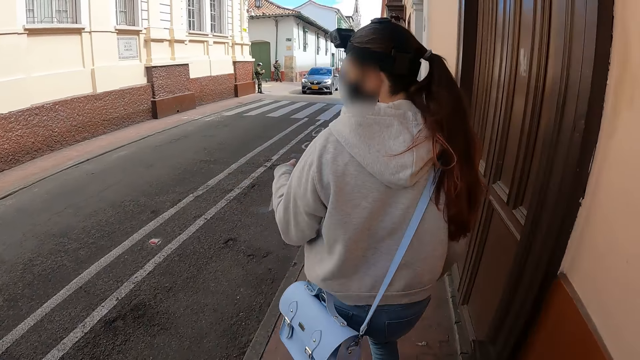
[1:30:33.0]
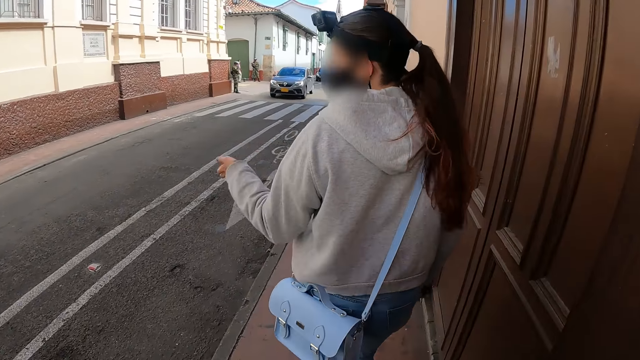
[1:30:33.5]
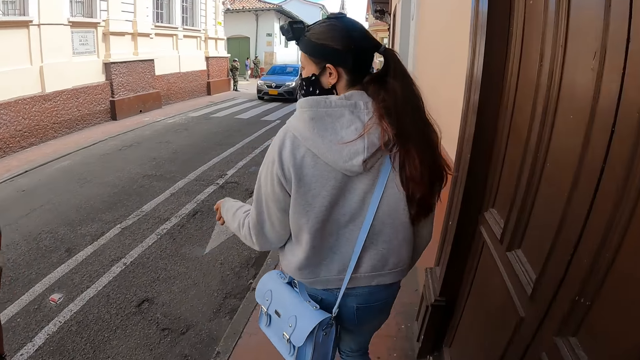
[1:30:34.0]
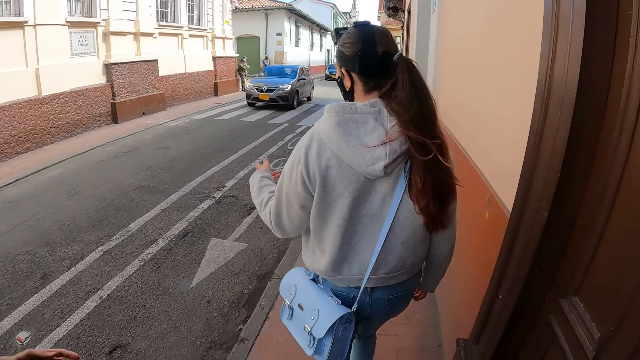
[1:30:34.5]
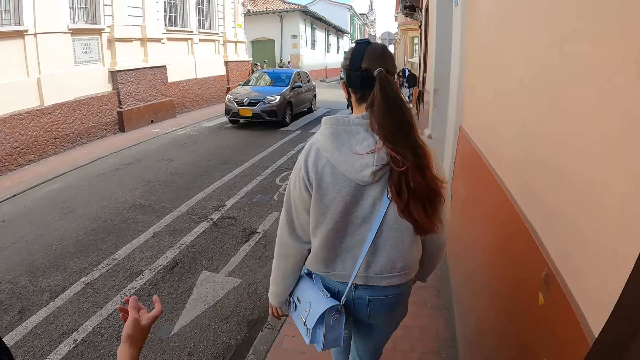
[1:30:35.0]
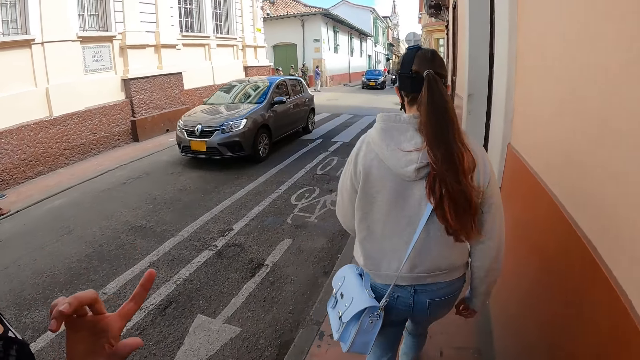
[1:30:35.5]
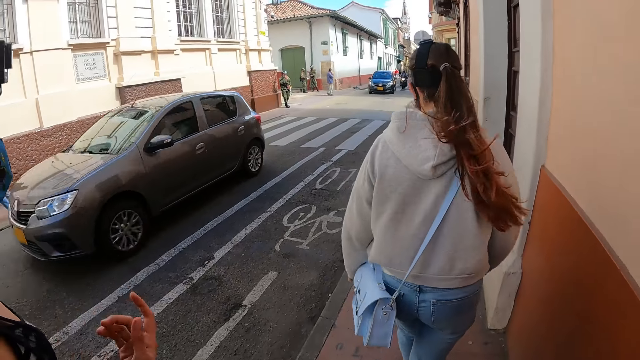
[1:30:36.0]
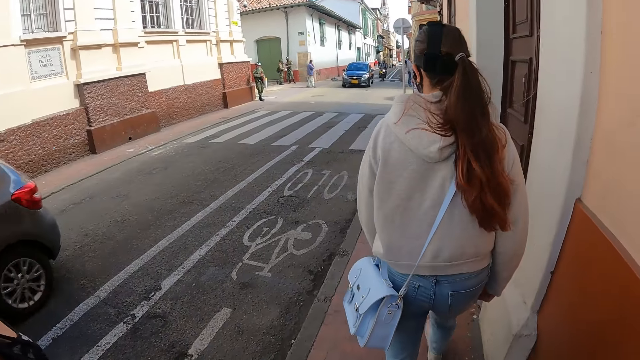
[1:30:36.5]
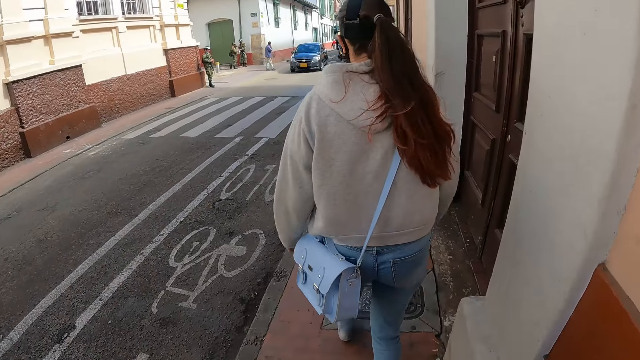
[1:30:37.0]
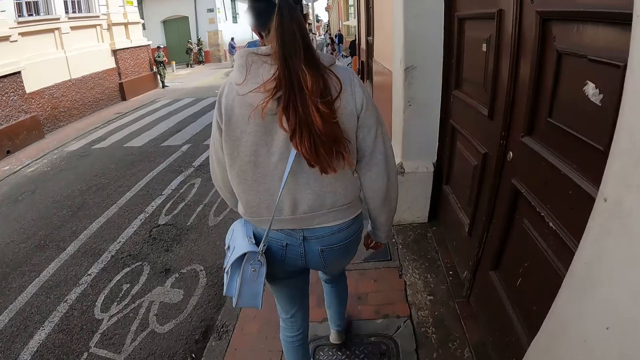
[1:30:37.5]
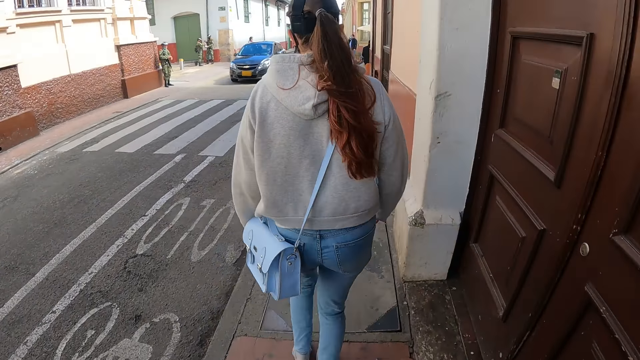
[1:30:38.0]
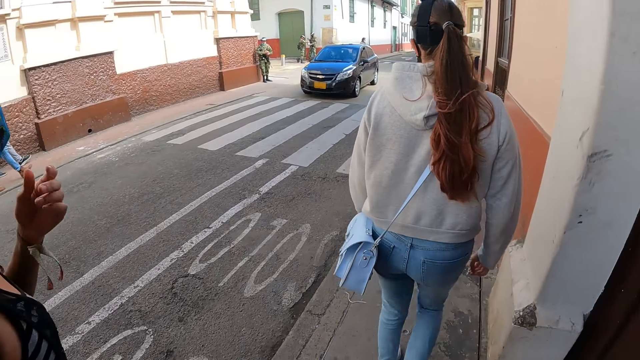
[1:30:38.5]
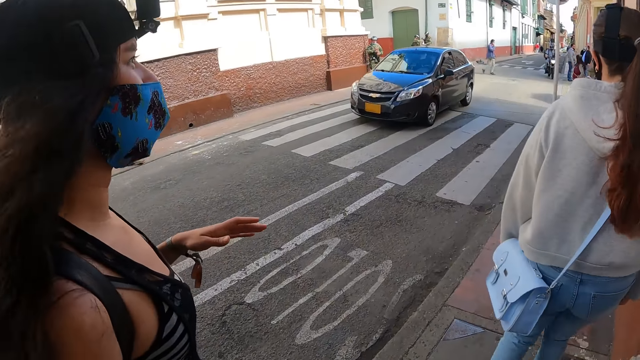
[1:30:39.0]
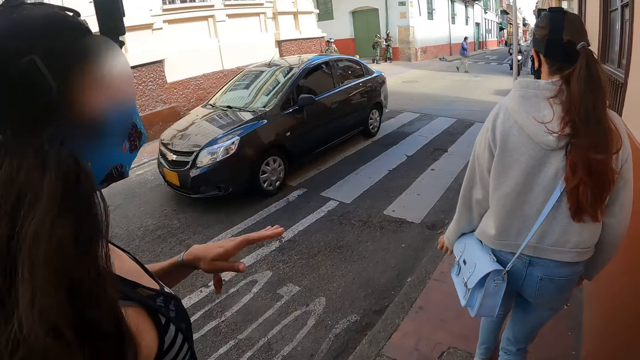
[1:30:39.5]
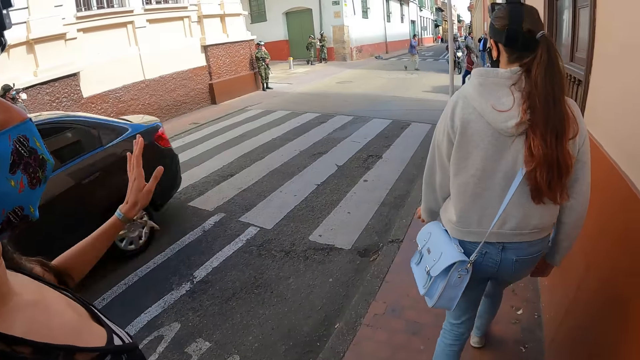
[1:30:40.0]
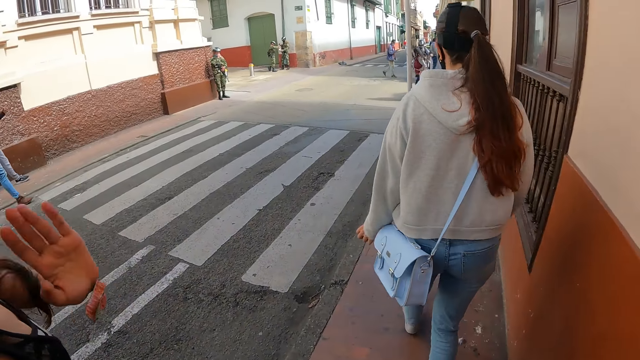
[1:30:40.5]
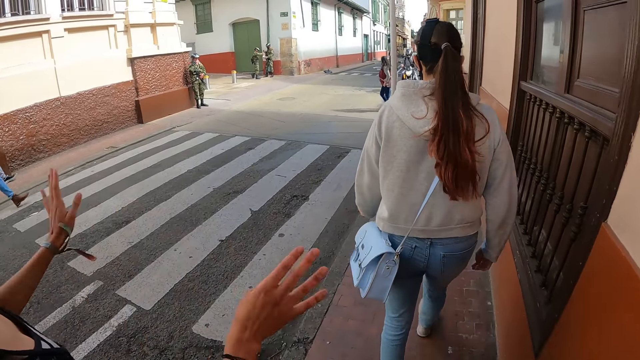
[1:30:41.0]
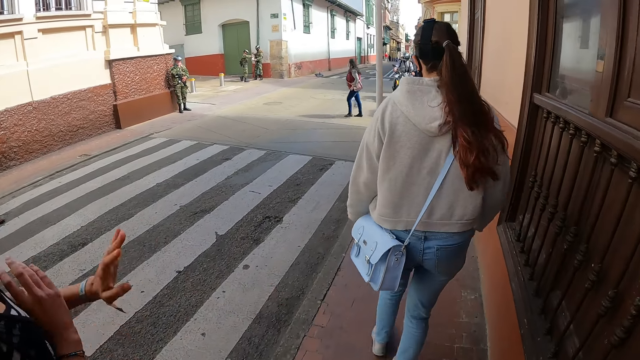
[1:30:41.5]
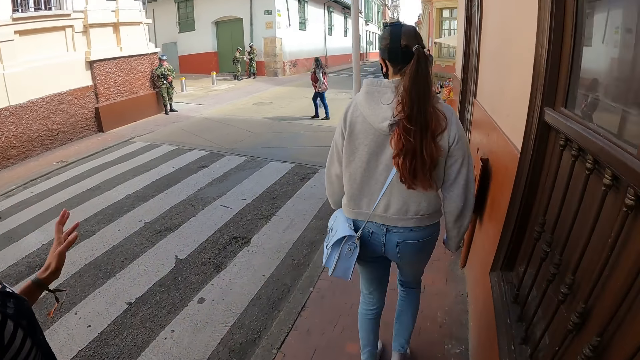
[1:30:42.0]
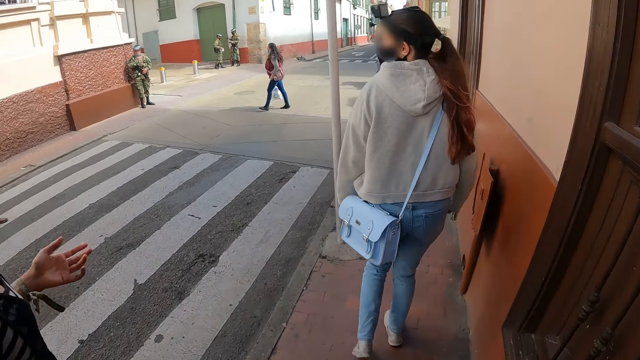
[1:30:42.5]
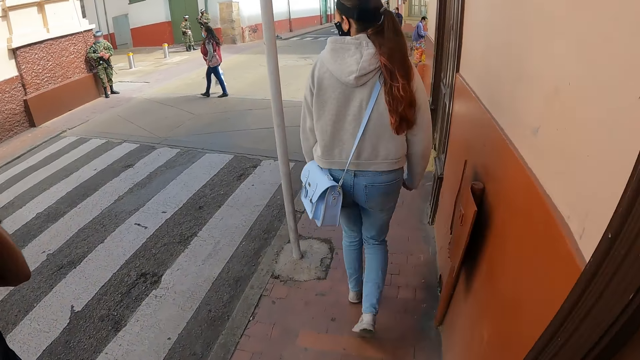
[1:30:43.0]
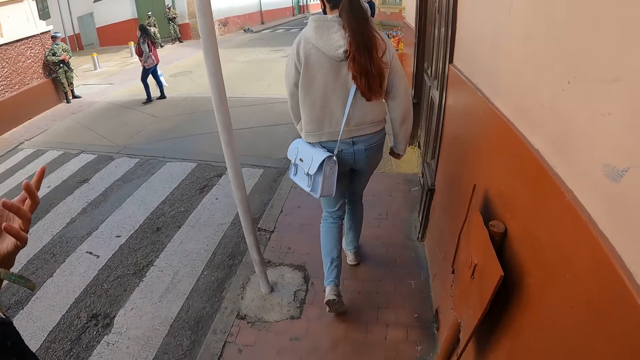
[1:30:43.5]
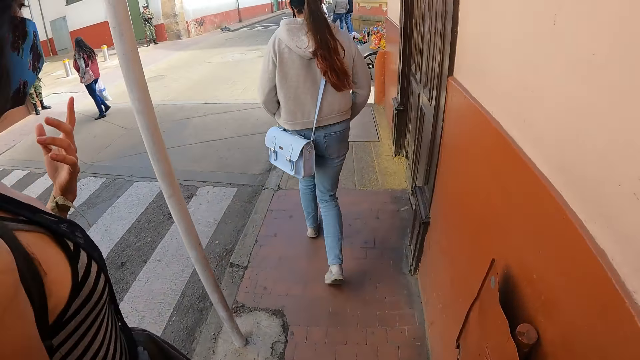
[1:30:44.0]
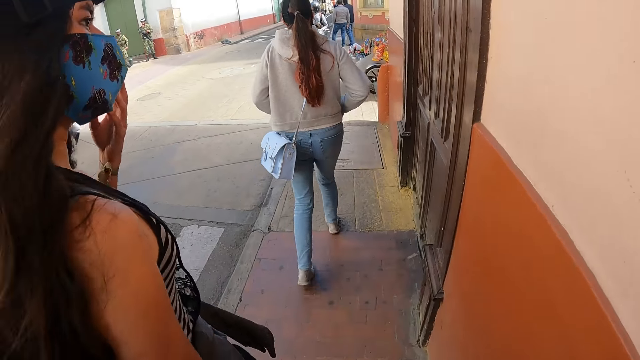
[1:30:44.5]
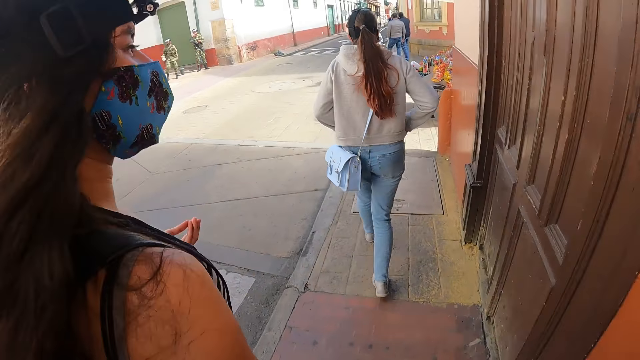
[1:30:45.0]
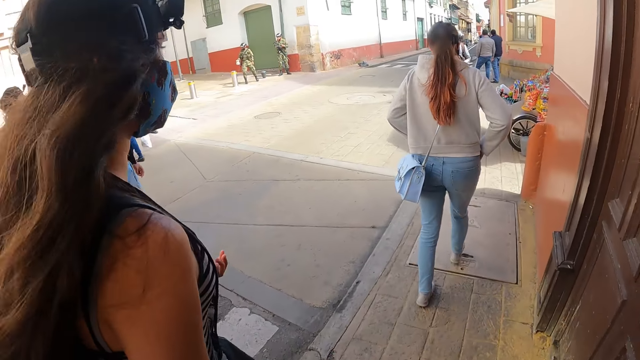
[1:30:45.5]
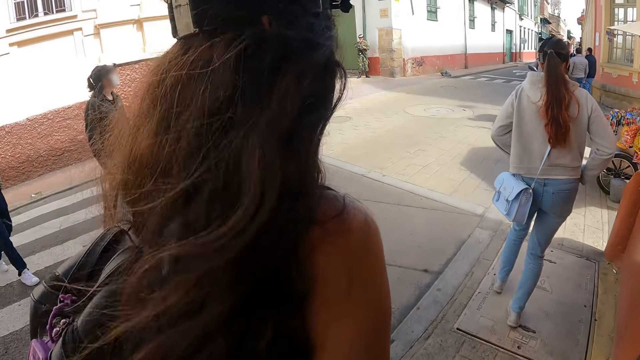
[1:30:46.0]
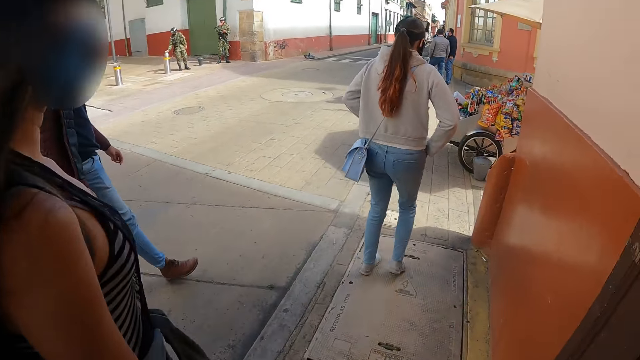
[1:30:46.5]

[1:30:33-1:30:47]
A lady gestures out with her hand. The camera wearer walks around the road. They look around the road. They walk around the road. The lady gestures out with her hand. The camera wearer walks around the road.

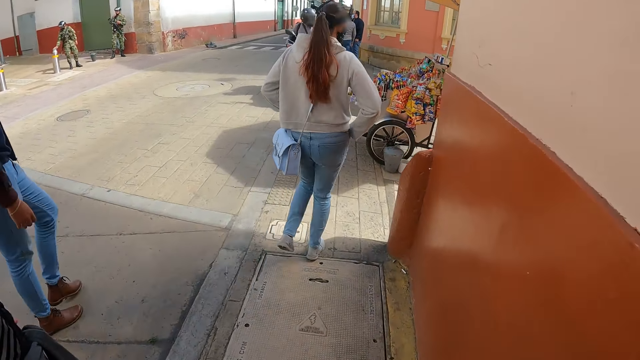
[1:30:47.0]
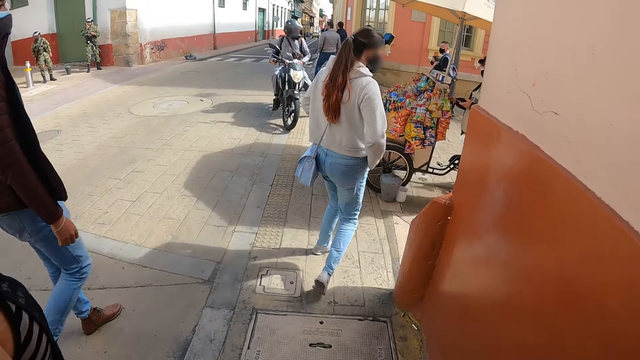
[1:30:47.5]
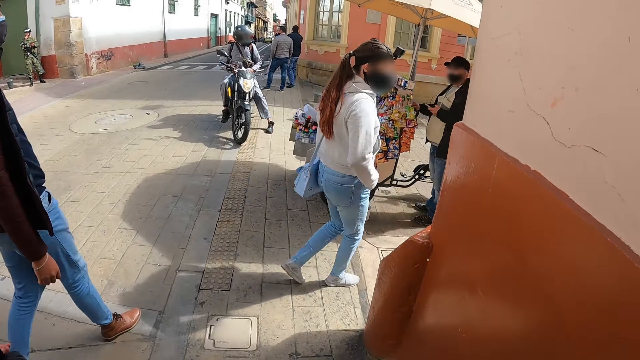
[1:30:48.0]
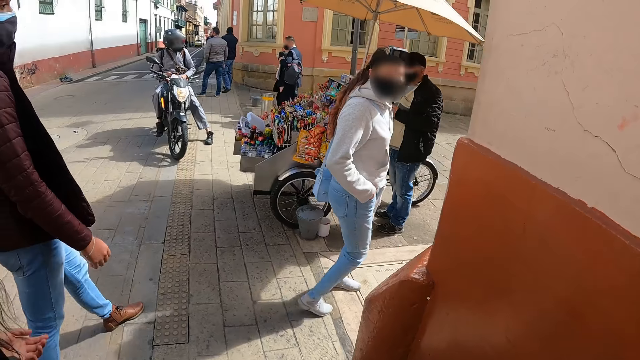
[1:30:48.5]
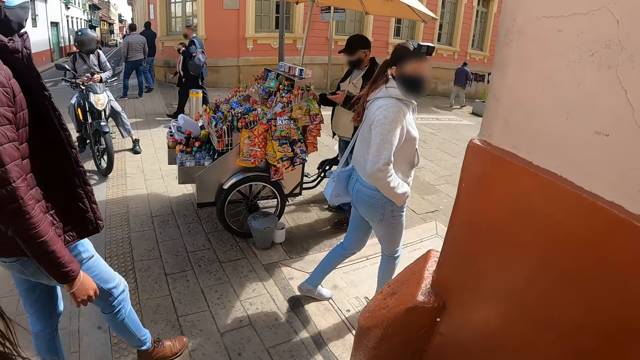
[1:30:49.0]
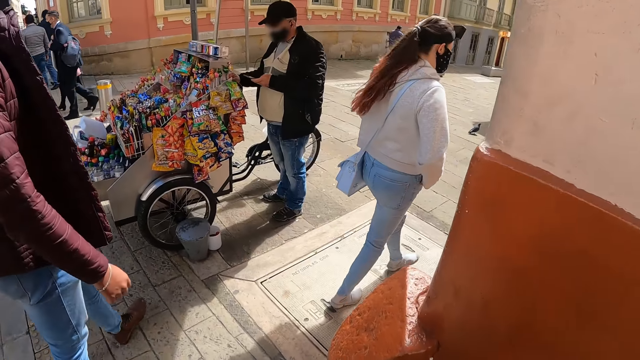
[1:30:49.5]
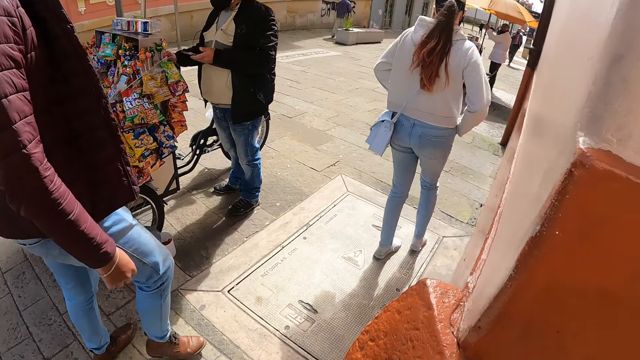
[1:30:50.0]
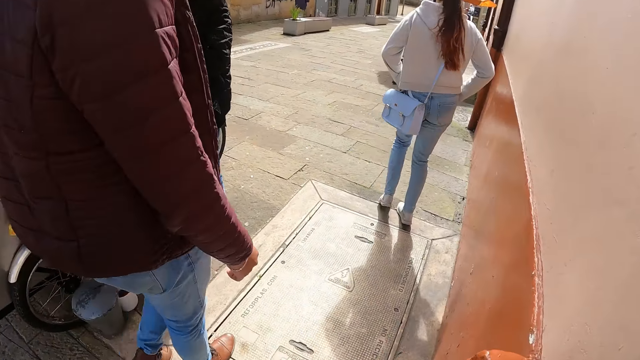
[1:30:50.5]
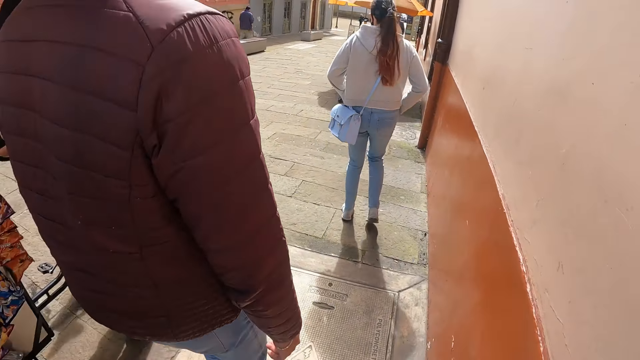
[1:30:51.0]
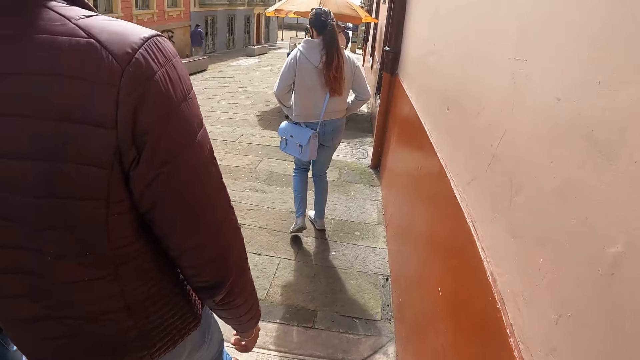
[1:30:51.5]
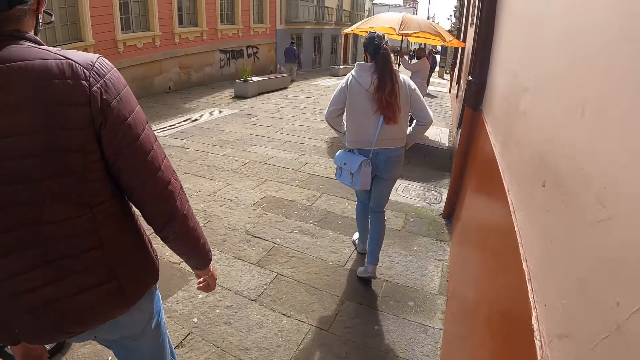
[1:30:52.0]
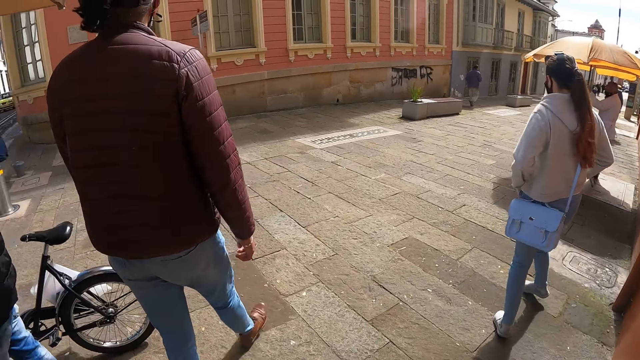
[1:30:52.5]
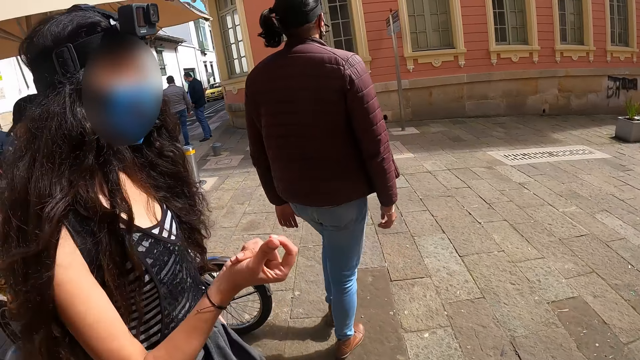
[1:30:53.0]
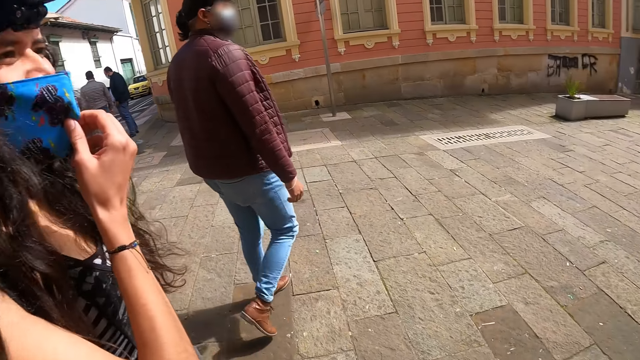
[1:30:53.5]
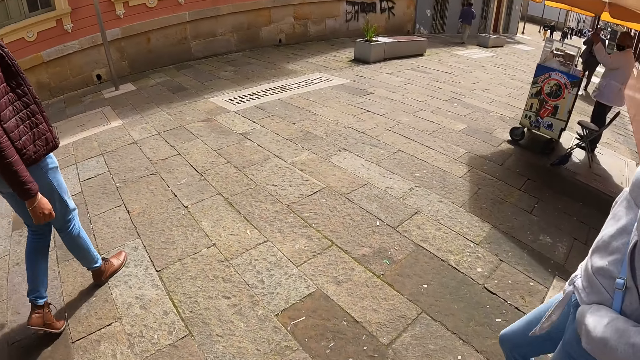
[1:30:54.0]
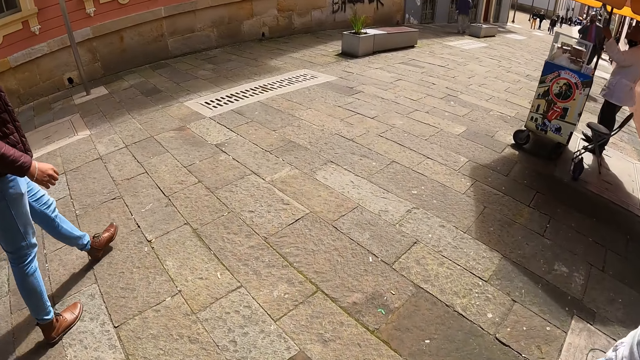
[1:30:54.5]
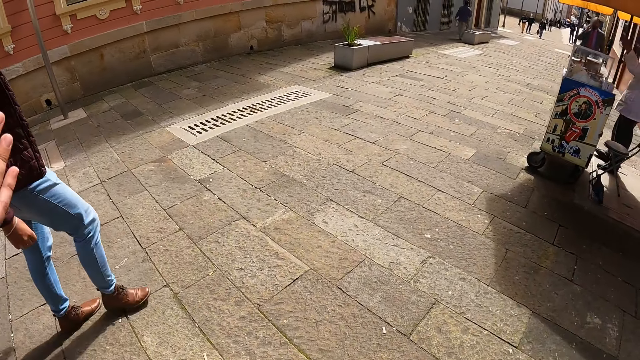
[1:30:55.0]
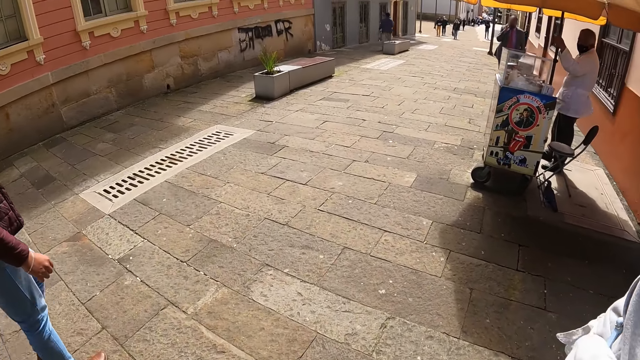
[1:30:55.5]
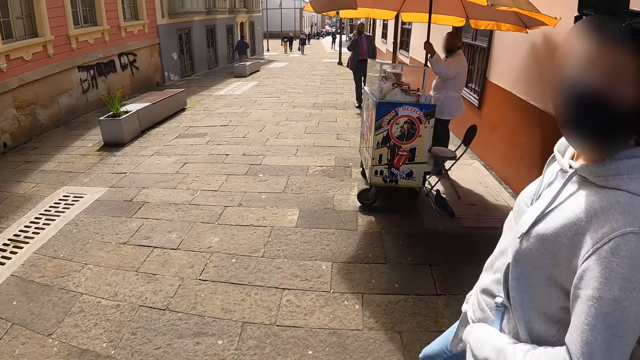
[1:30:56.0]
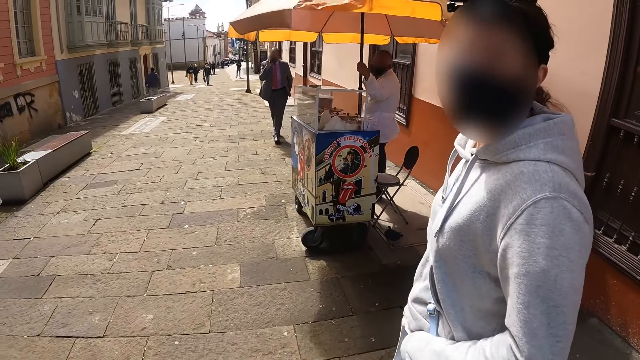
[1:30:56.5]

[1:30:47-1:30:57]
The camera wearer walks around the street.
